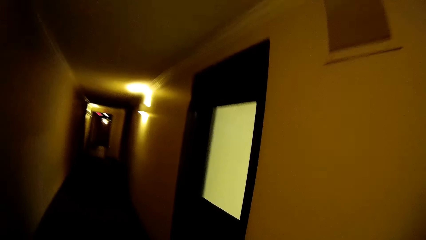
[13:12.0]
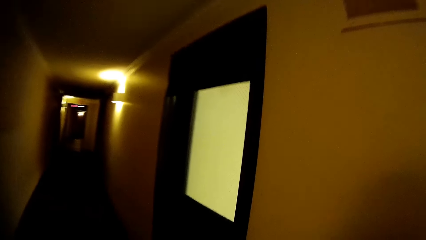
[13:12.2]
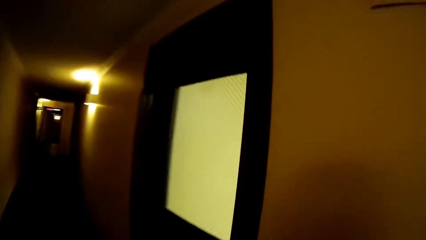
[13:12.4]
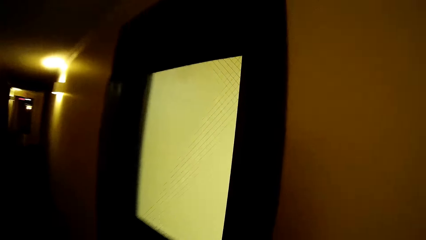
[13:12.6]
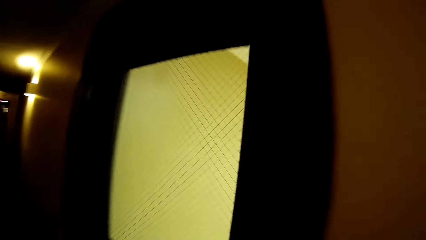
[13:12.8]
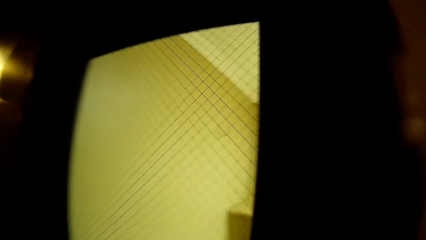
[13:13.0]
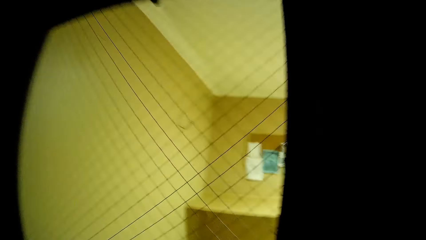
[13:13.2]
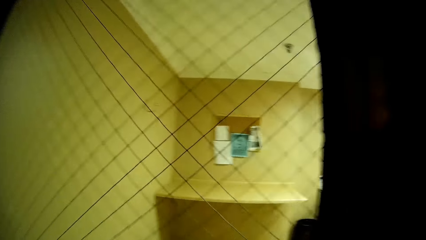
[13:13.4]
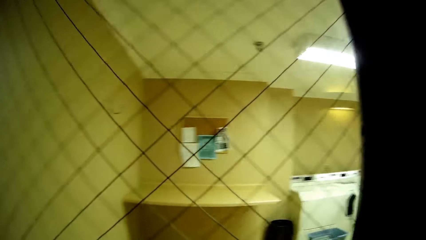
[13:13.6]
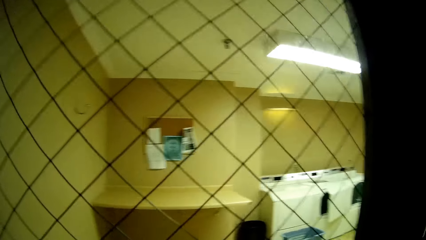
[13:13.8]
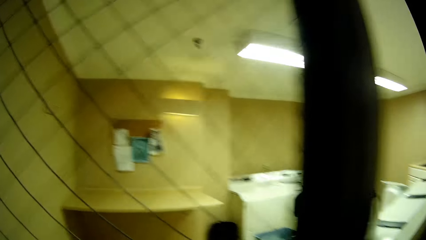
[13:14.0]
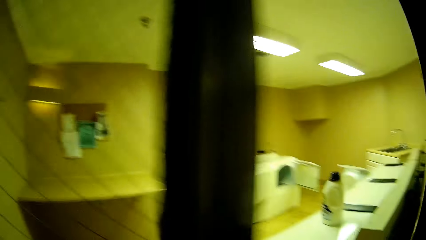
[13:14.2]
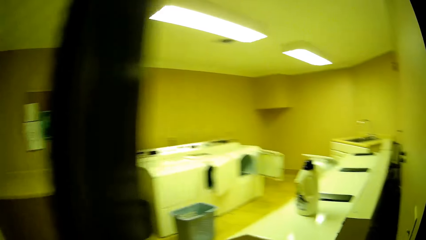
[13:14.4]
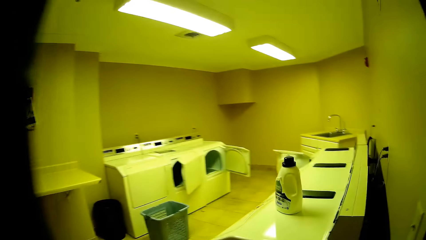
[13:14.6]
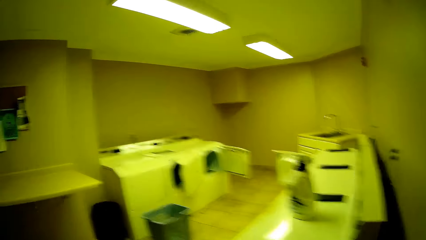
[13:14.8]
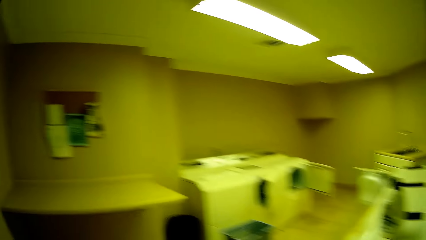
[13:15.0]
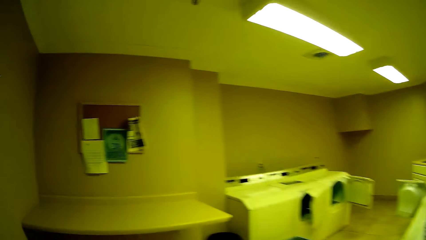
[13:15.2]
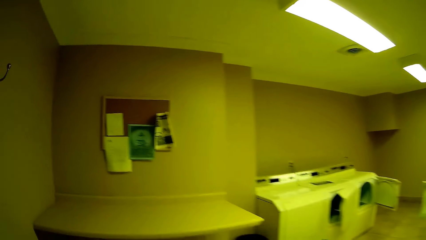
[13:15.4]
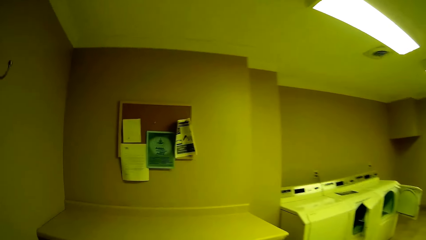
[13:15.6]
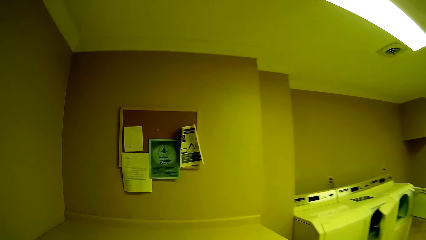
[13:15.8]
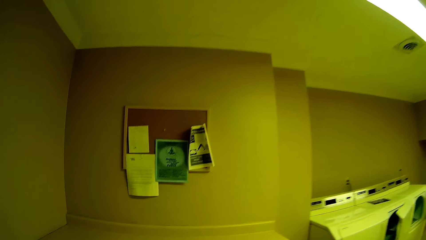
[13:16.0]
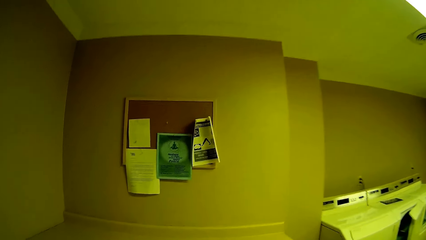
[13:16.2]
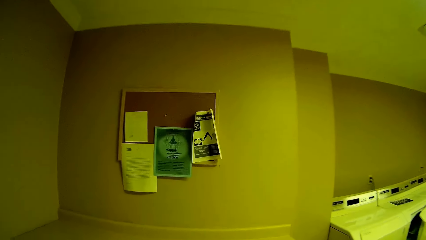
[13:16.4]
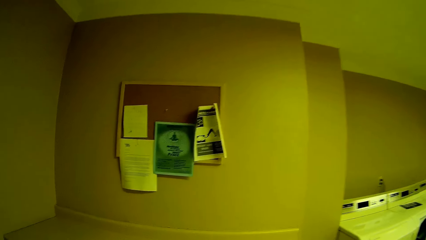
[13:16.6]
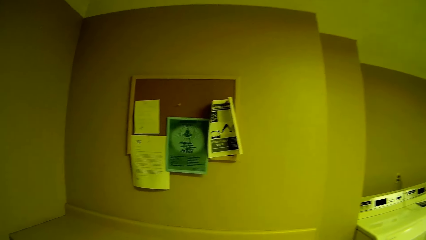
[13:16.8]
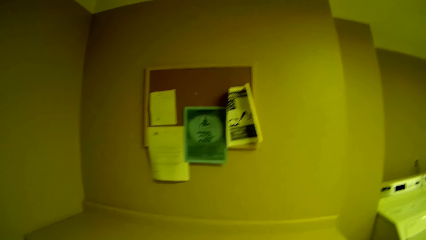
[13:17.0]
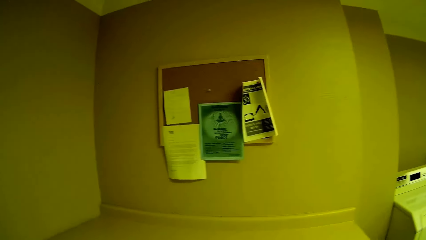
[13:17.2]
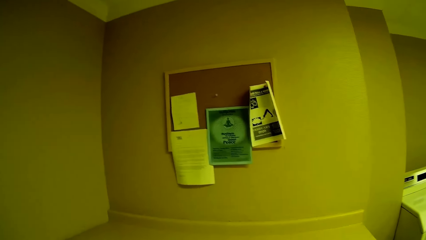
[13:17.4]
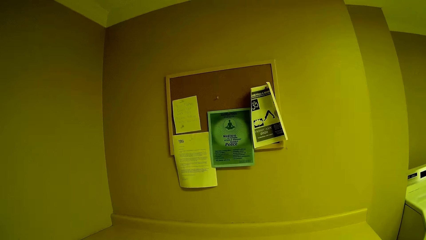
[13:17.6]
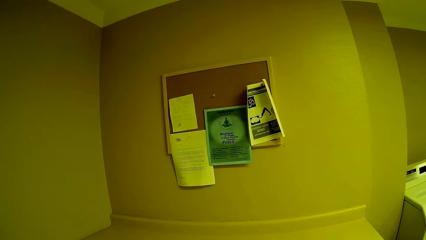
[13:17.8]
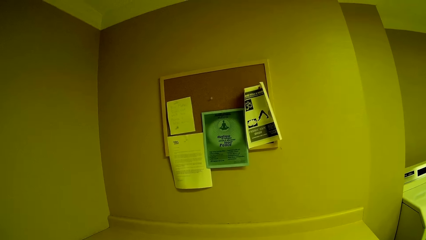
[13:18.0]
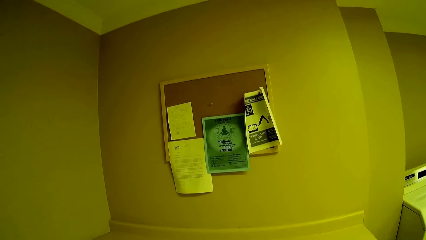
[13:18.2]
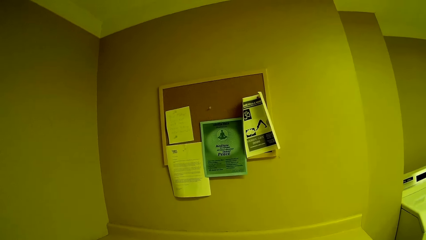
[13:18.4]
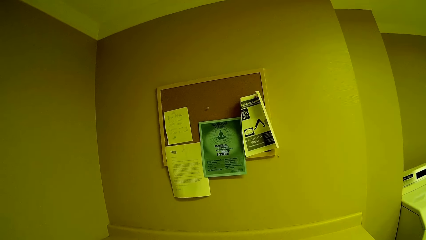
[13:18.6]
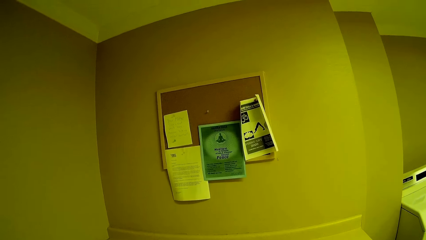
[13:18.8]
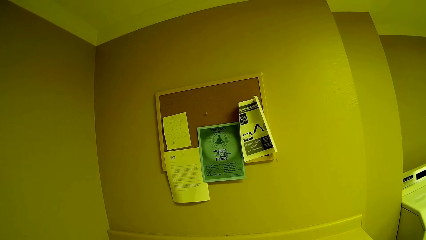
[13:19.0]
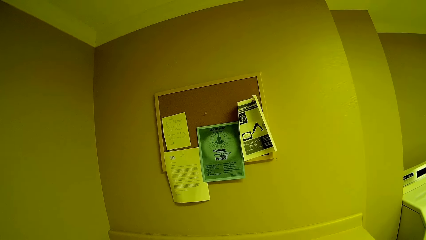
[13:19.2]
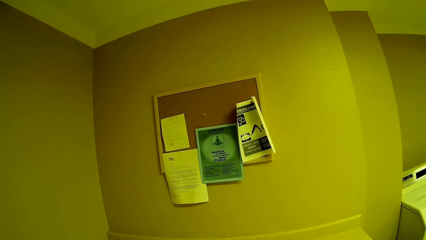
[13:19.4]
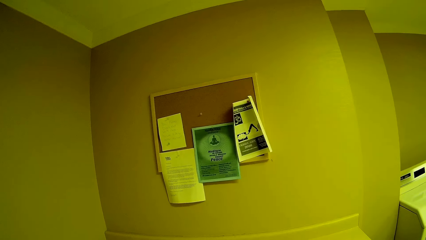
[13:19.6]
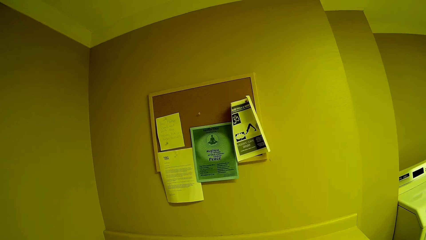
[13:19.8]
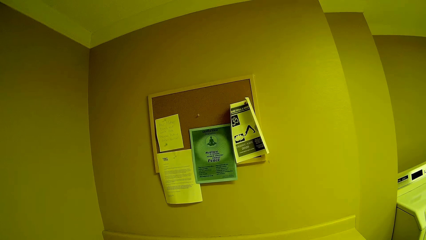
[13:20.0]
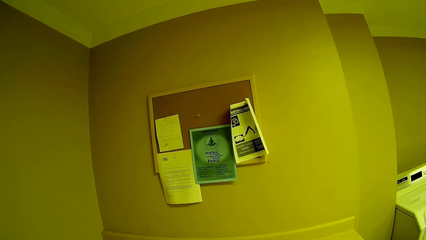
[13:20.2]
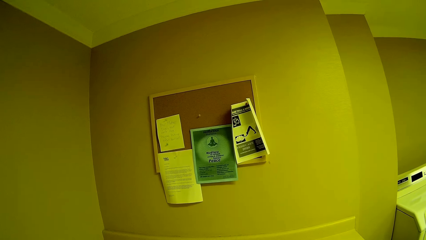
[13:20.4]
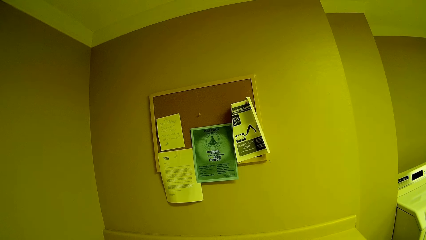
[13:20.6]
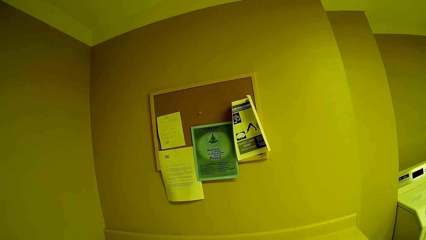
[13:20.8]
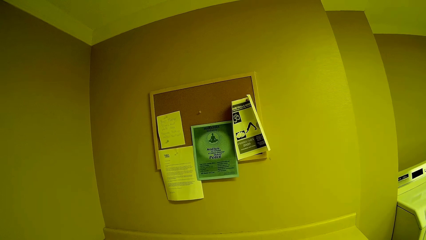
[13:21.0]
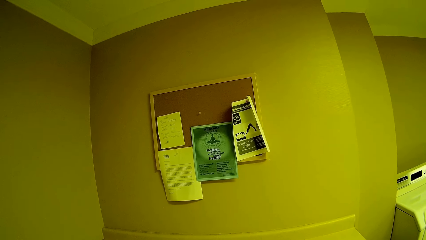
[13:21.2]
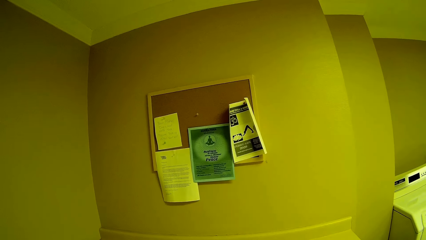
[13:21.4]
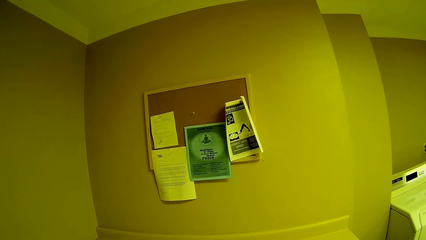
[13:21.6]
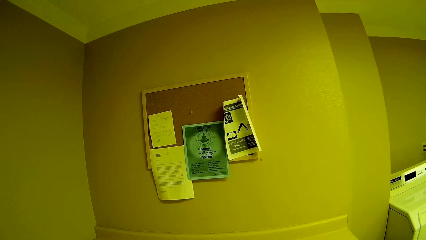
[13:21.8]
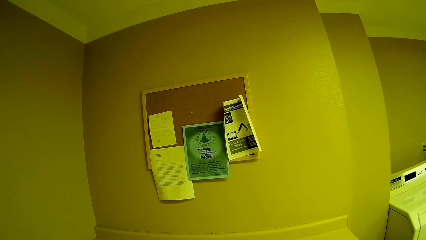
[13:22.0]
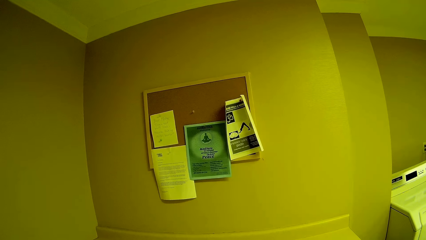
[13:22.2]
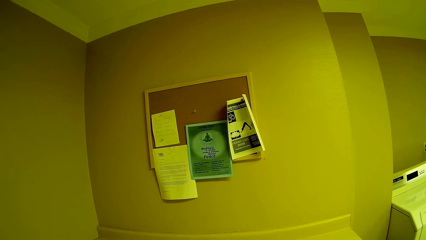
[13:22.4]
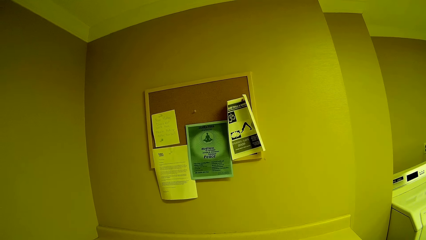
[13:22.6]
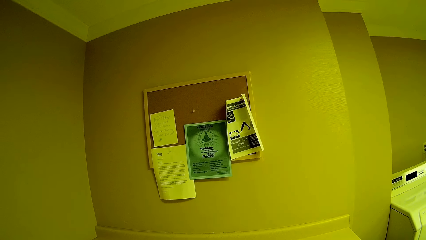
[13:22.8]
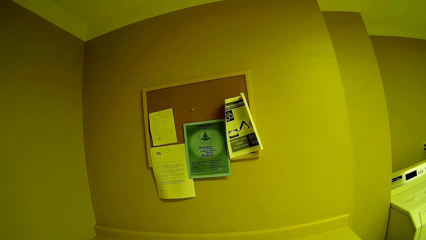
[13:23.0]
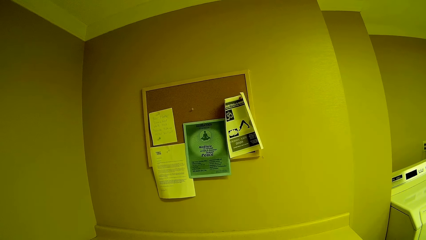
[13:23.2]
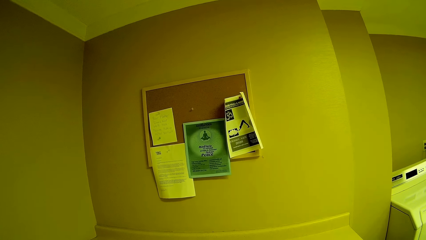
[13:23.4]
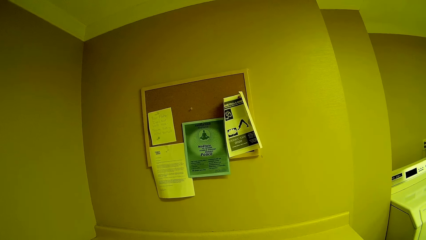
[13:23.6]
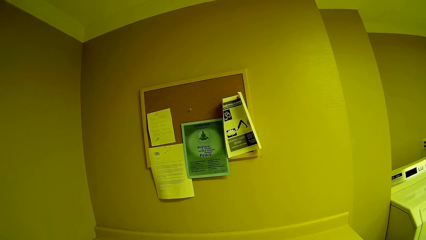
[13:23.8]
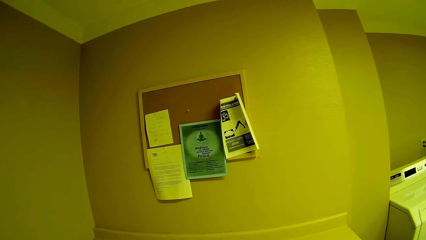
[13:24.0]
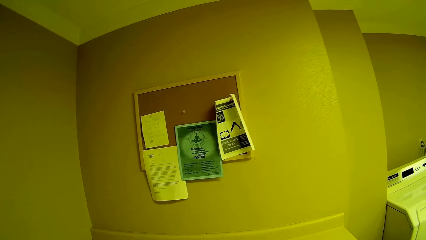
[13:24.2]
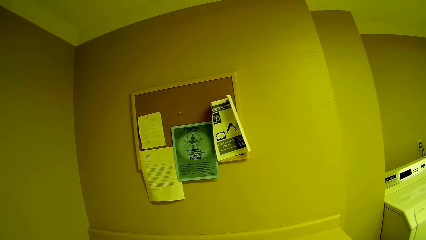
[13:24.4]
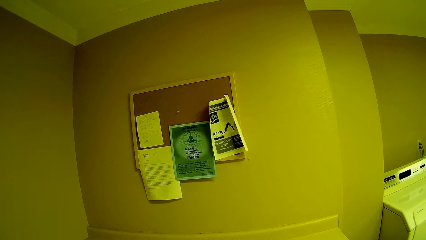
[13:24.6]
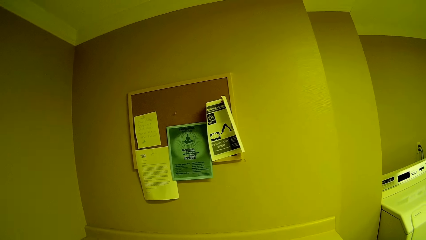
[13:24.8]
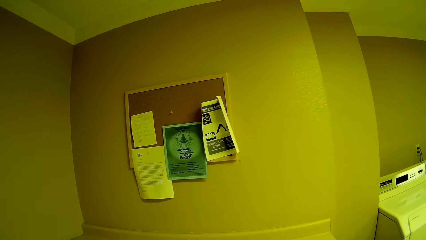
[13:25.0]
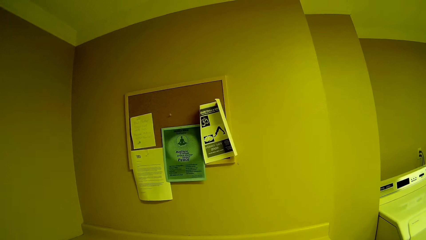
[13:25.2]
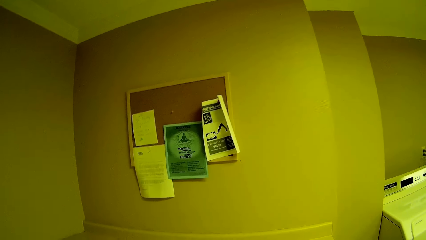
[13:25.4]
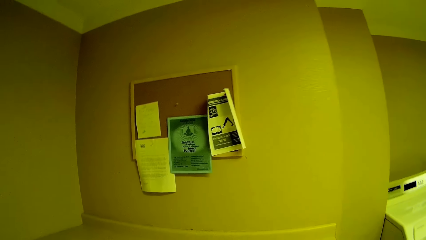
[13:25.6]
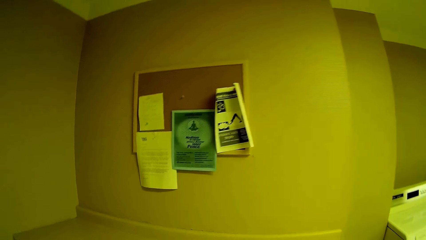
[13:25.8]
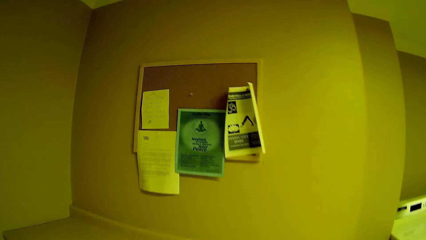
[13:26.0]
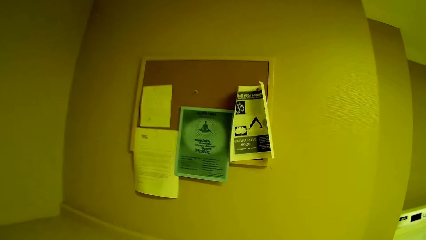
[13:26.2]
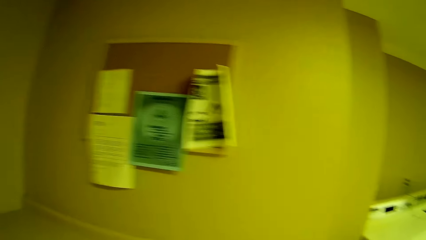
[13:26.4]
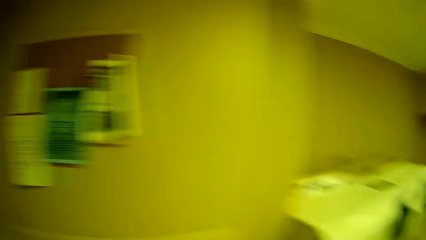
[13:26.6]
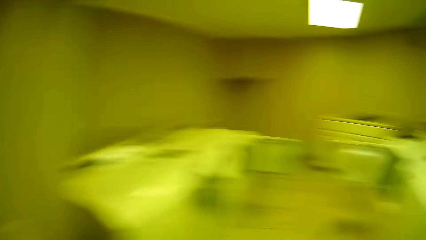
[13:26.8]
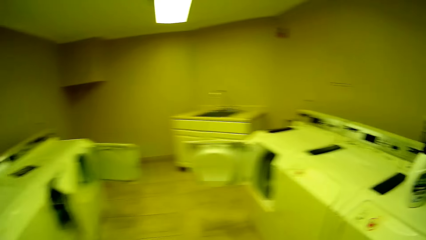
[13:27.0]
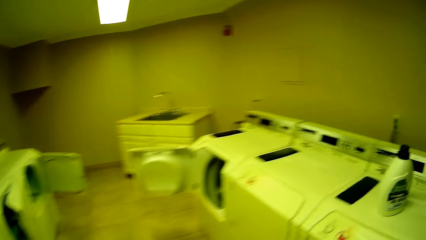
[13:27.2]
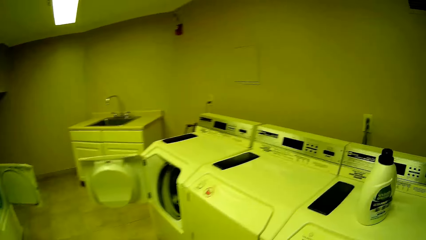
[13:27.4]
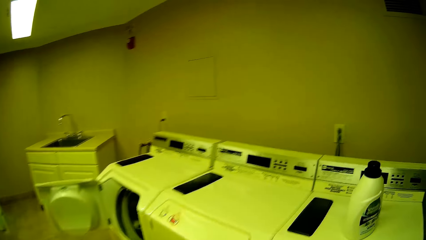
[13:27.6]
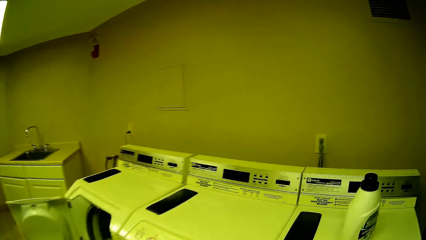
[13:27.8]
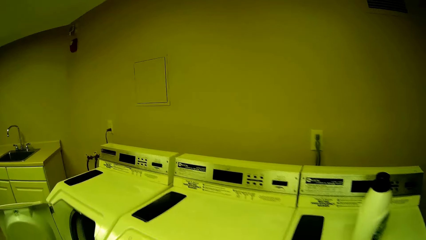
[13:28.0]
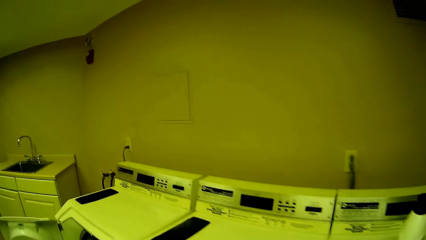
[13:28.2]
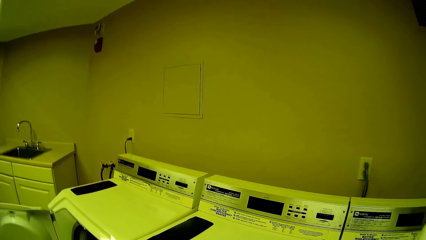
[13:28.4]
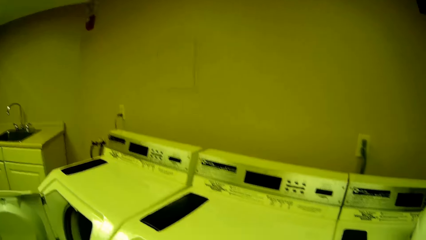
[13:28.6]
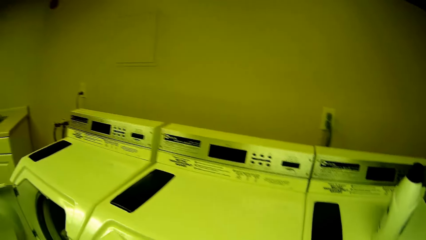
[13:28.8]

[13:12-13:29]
The camera wearer opens a door with her left hand. She walks in the room. She looks at papers on the board. She walks in the room.
